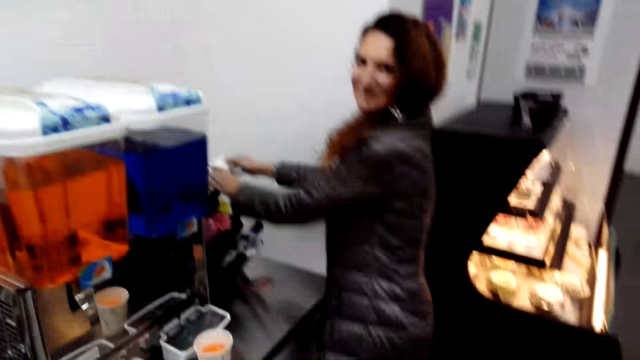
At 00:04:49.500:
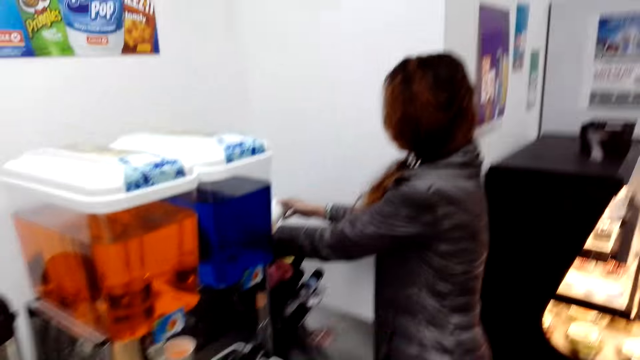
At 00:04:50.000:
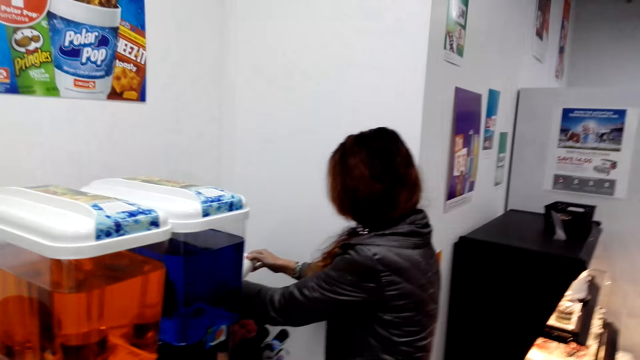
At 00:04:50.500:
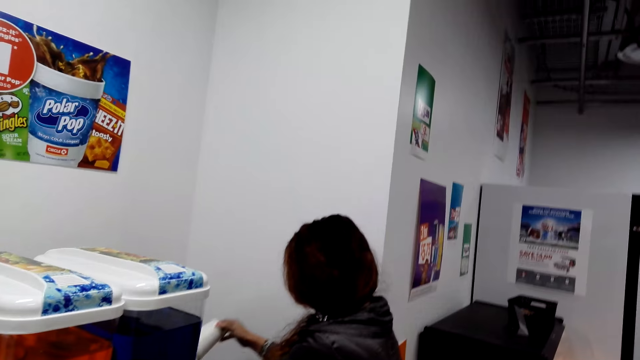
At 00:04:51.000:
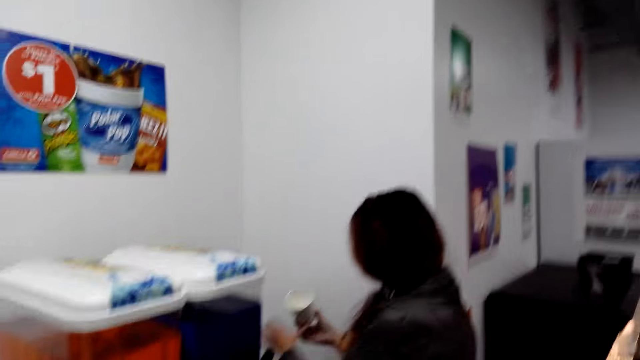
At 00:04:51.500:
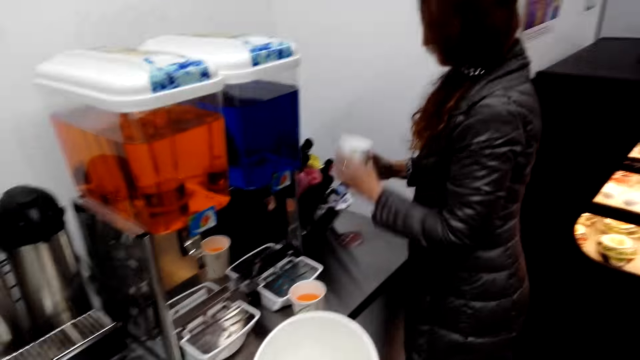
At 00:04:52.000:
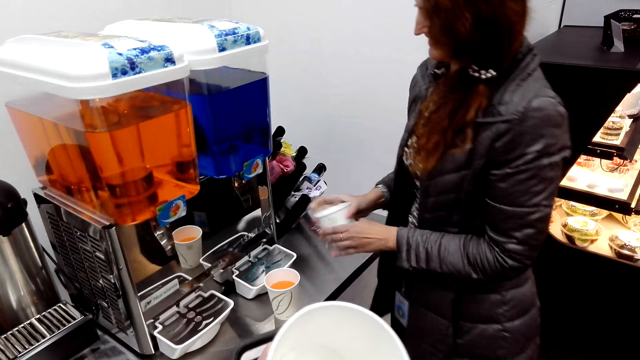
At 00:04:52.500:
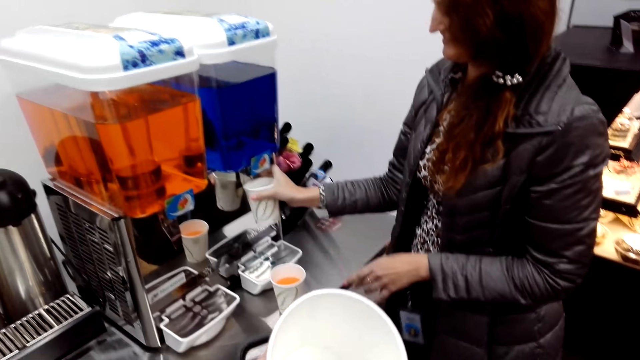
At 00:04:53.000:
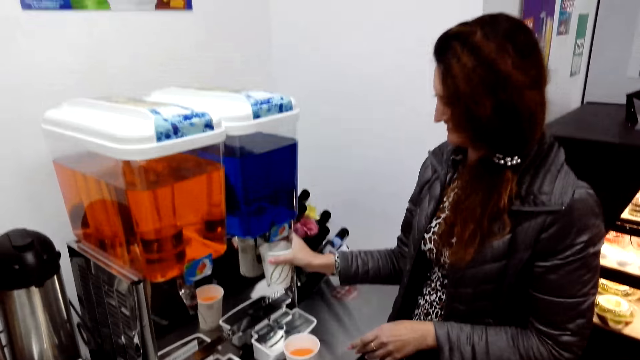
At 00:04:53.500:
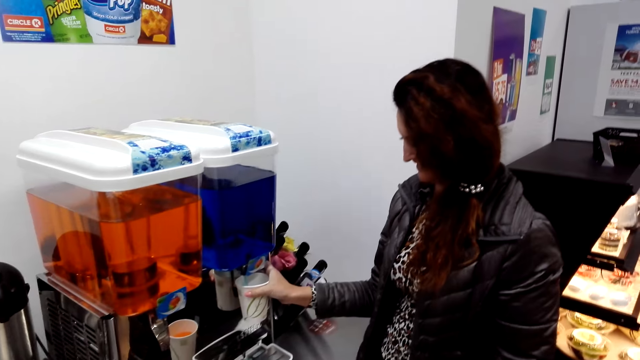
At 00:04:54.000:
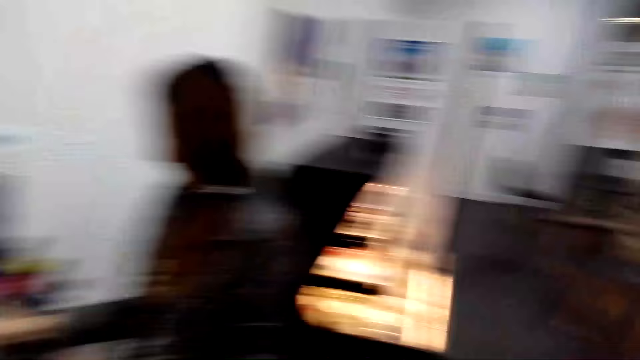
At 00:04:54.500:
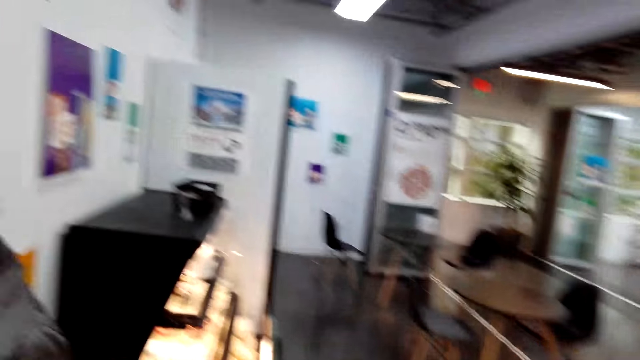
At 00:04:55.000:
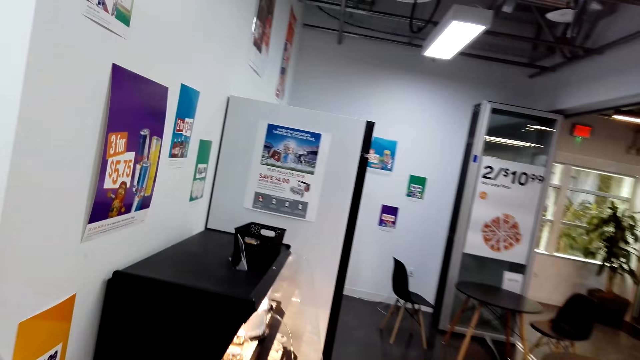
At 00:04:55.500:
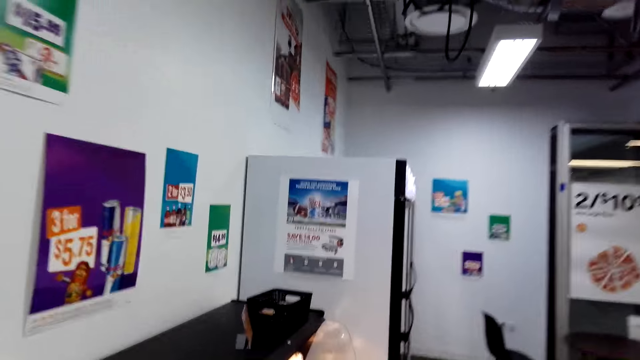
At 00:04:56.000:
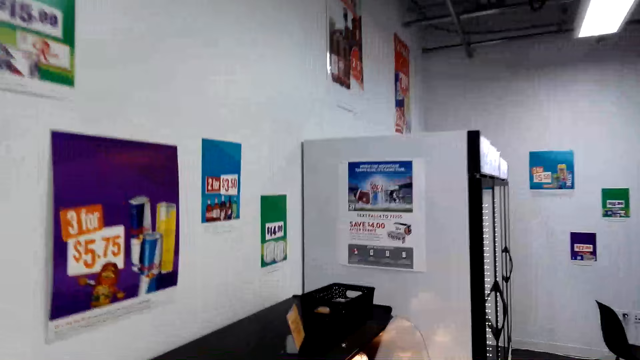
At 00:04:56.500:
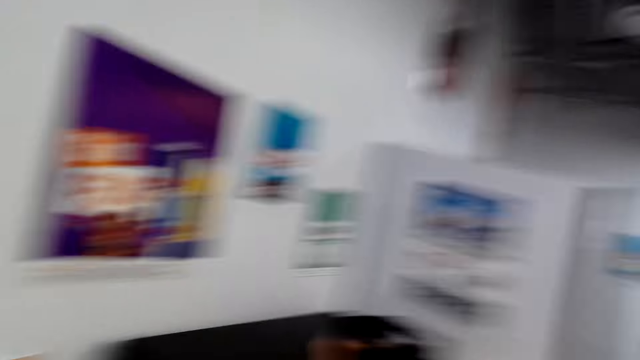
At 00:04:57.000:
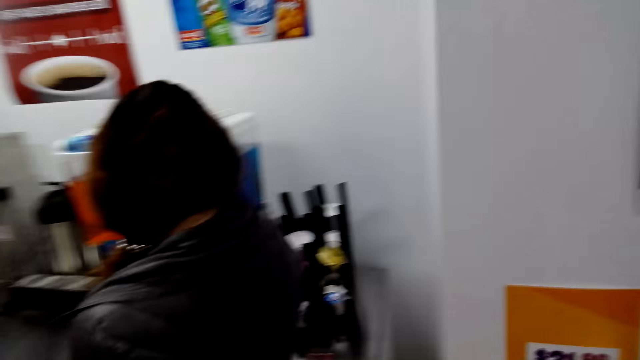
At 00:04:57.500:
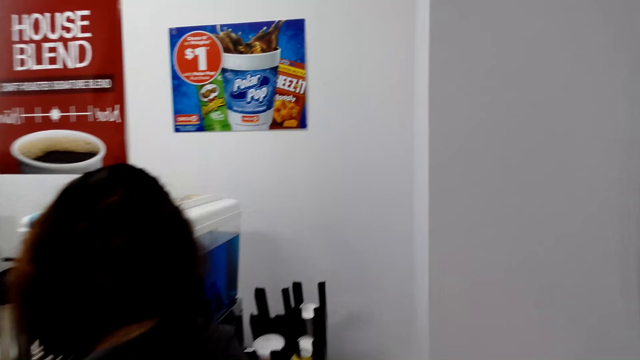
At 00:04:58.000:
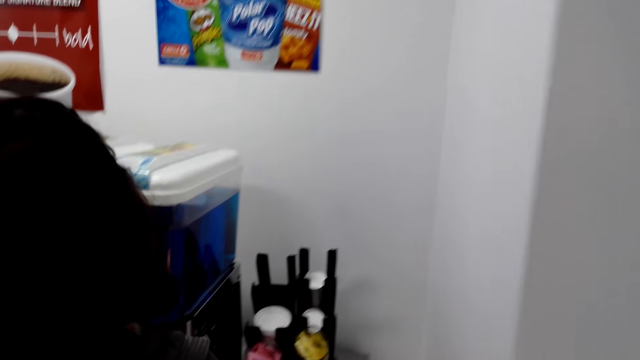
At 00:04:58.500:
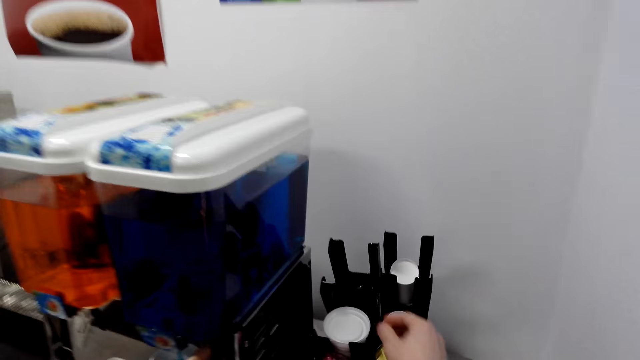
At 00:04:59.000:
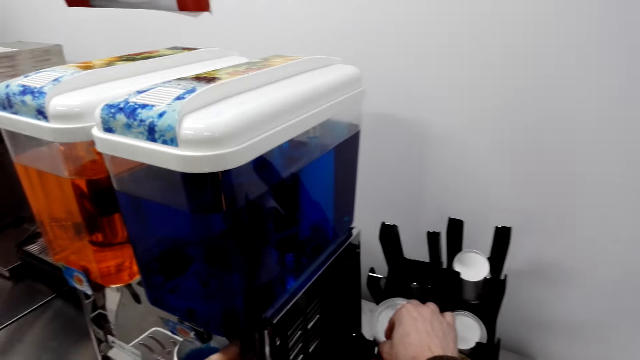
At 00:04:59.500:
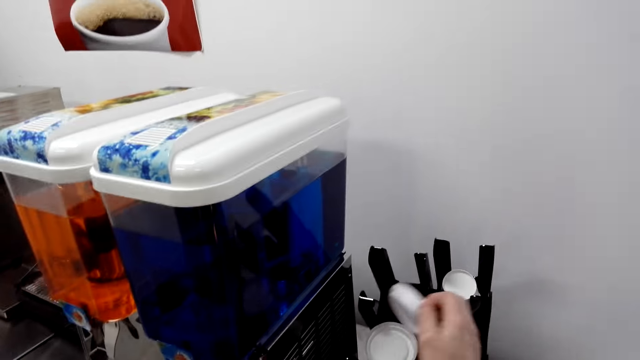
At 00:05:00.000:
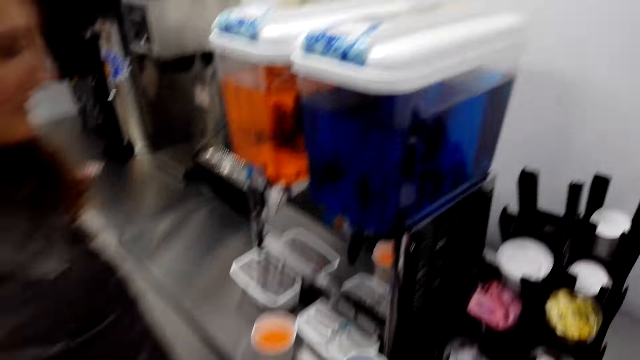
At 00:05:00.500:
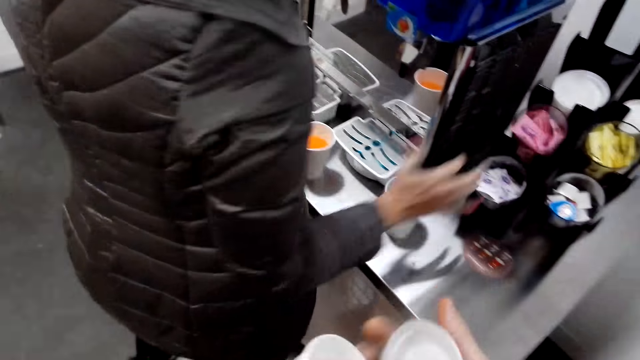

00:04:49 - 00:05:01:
A woman takes the mug. The camera wearer speaks to the woman. They look at their coffee cup. They hold the mug. The woman puts the soft drink in the mug. The camera wearer walks. They look at the woman and speak to the woman. They pick up a plastic cup lid or tin cover.

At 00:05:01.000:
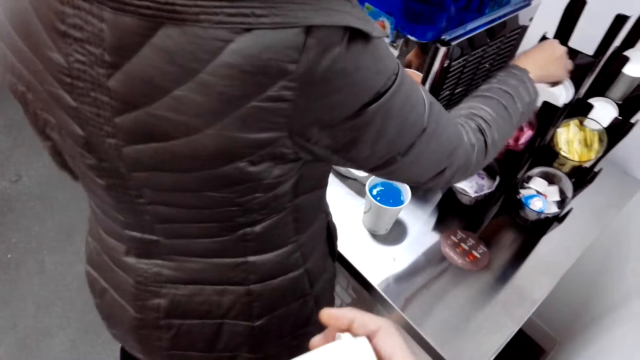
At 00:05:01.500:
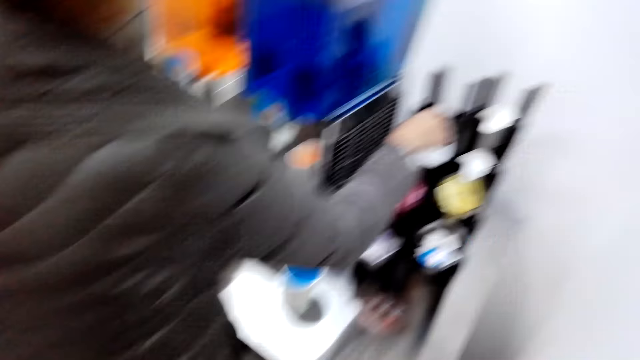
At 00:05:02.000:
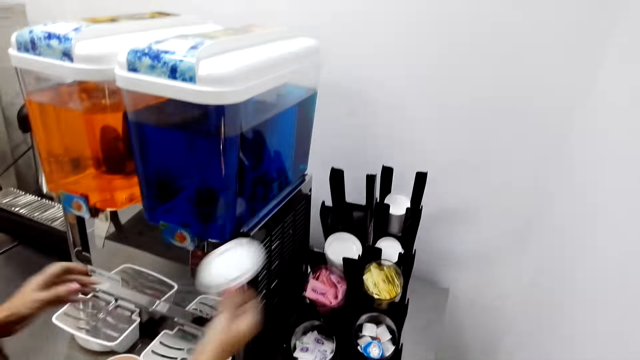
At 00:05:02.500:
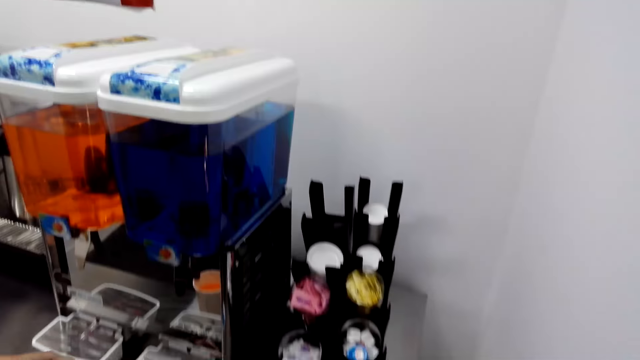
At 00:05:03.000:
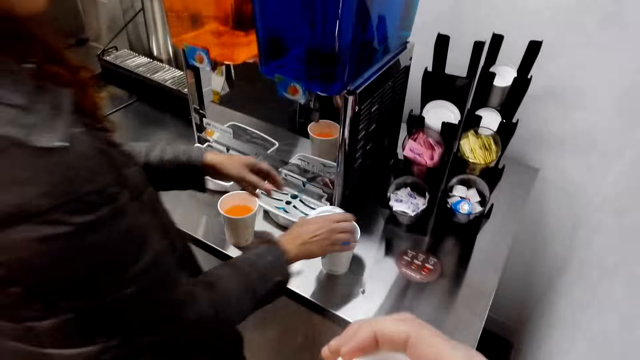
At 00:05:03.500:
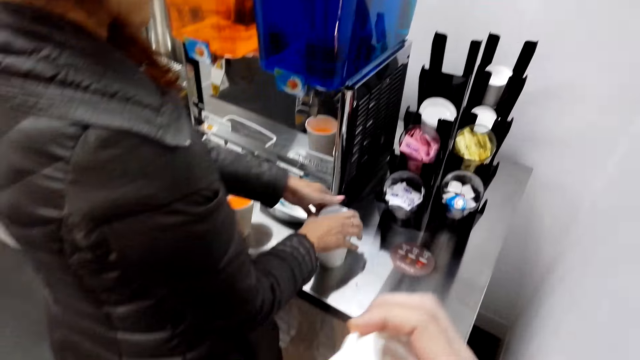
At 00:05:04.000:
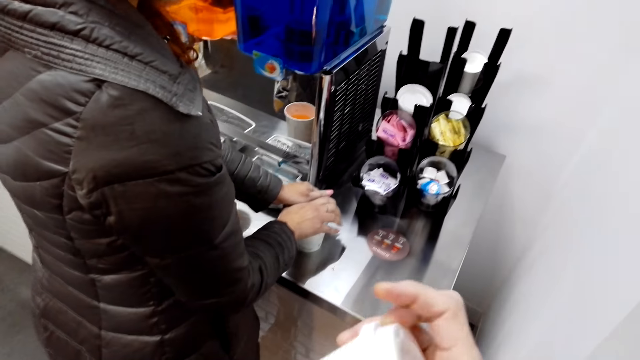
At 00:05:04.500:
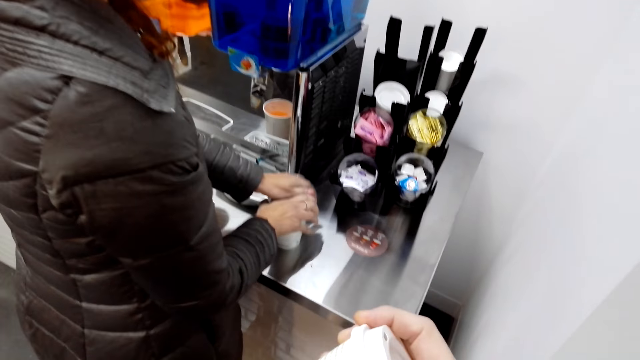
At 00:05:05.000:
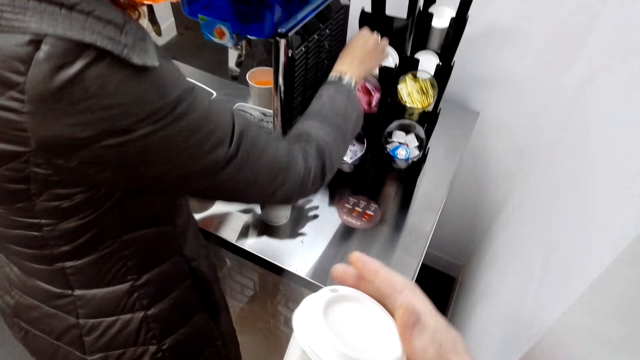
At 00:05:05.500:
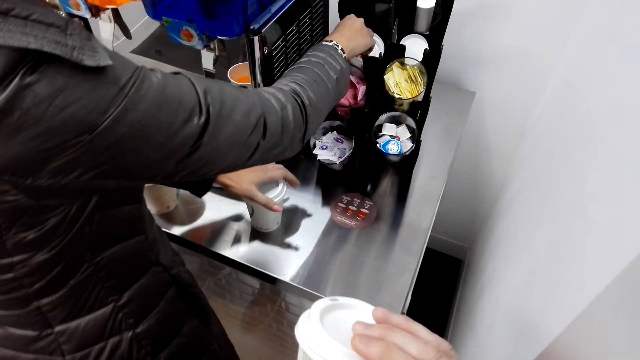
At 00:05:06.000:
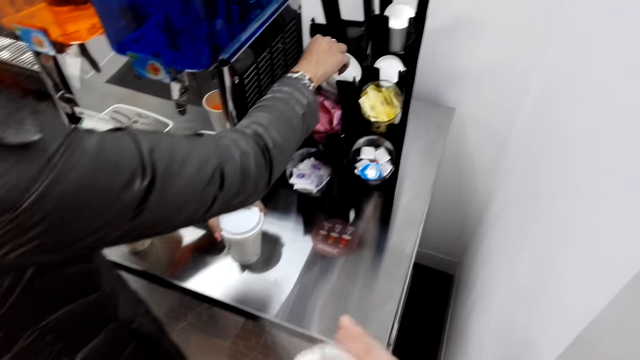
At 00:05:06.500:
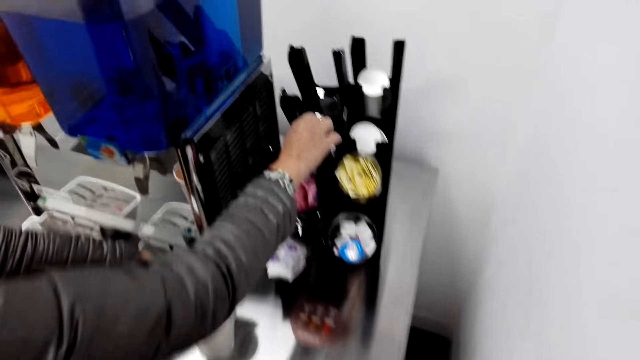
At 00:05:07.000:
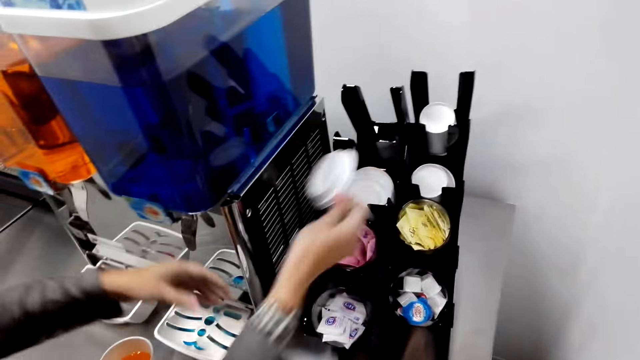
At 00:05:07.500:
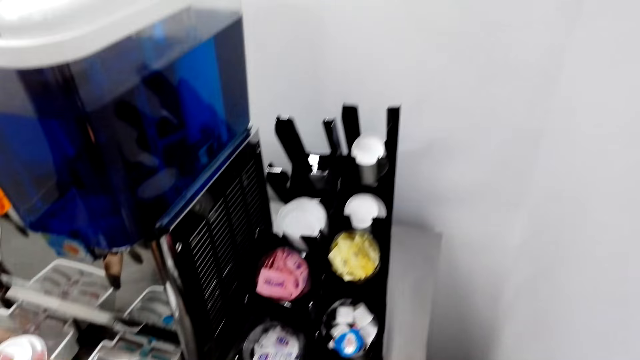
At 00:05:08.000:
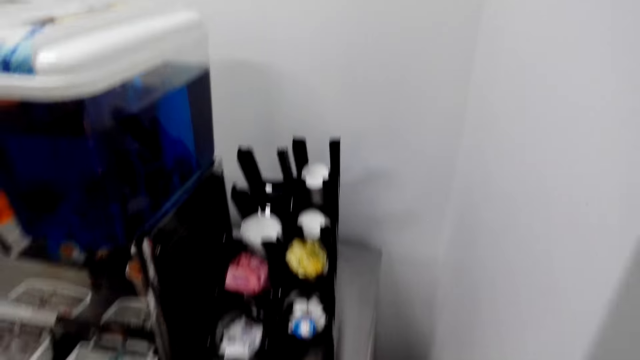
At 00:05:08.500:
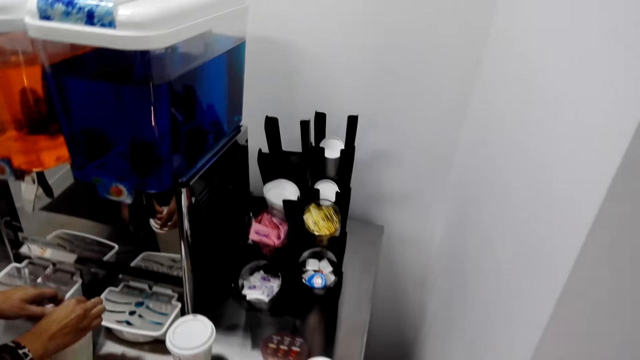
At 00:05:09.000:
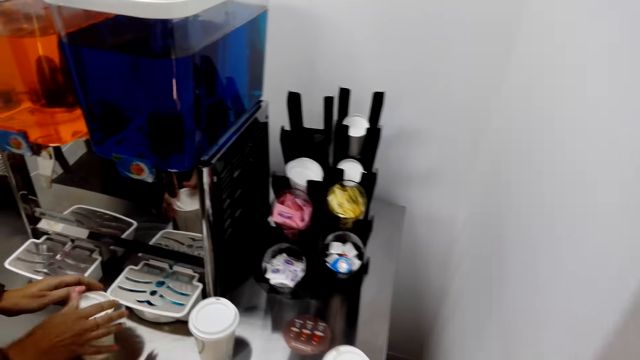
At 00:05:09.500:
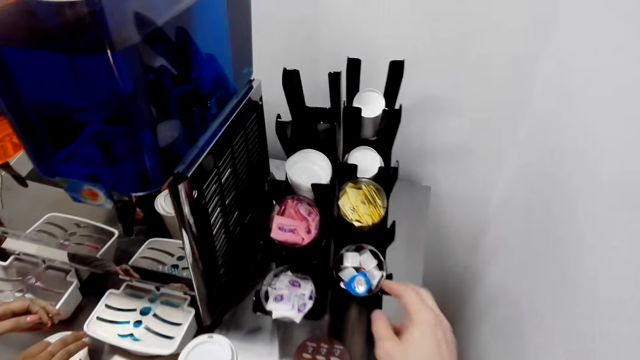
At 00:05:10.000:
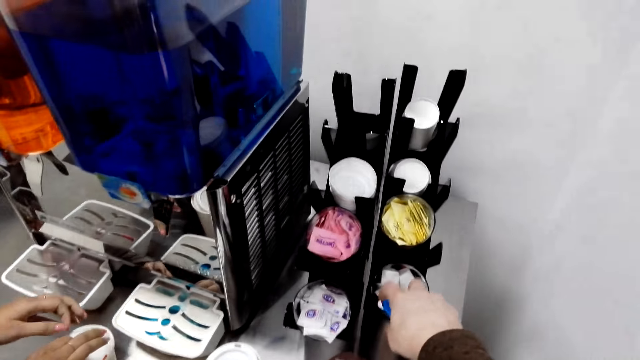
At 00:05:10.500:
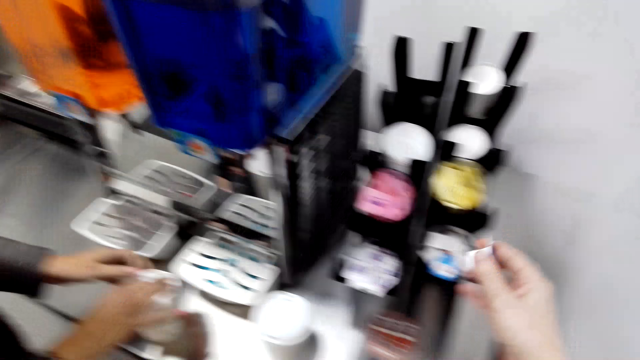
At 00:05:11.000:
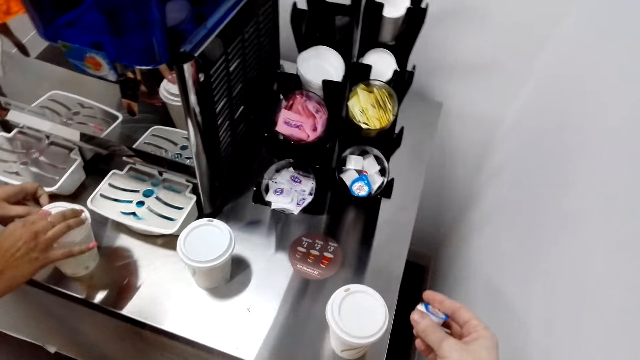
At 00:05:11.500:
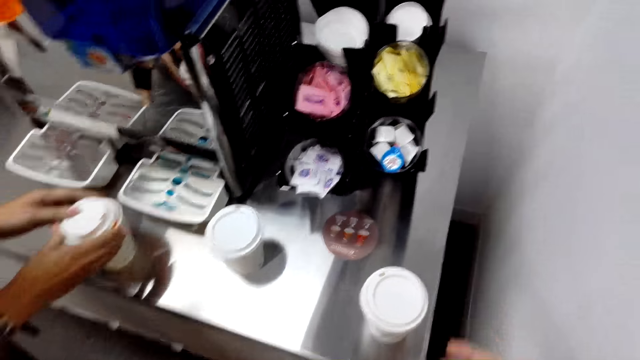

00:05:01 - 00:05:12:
The camera wearer covers the tin of soft drink. The woman takes the tin cover and speaks to the camera wearer. The woman covers the tin of soft drink. The camera wearer closes their cup. They tighten the cup lid. The woman takes the tin cover. The camera wearer speaks to the woman. The woman covers the tin of soft drink. The camera wearer picks up a coffee cube.
